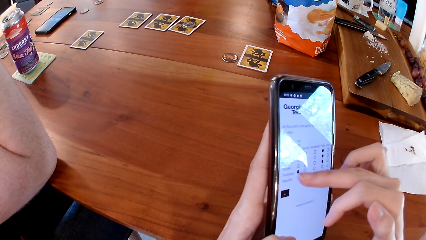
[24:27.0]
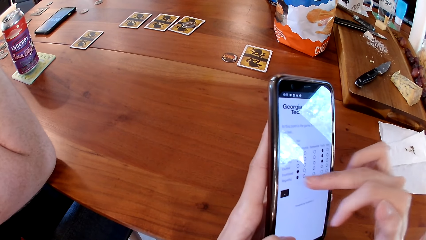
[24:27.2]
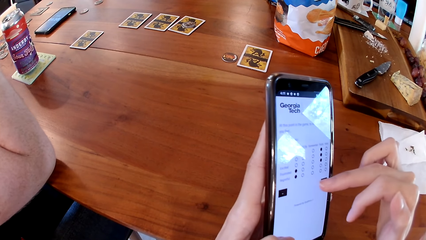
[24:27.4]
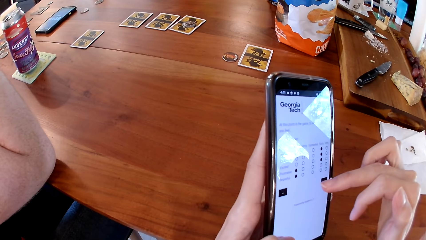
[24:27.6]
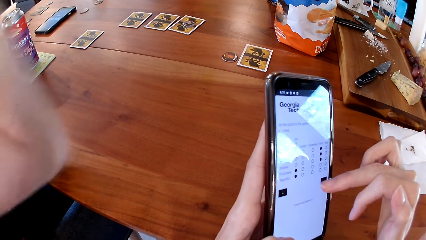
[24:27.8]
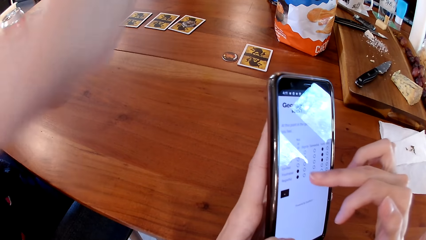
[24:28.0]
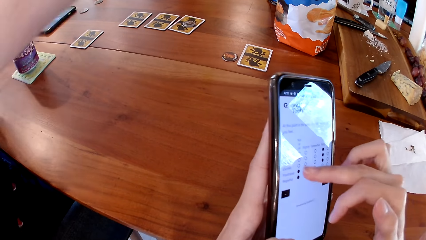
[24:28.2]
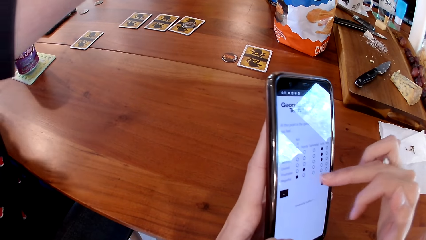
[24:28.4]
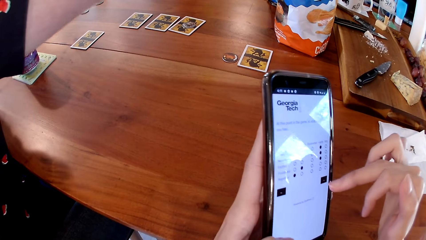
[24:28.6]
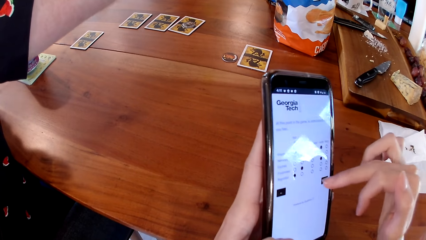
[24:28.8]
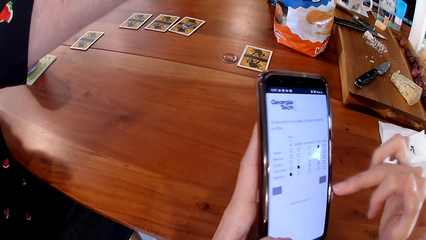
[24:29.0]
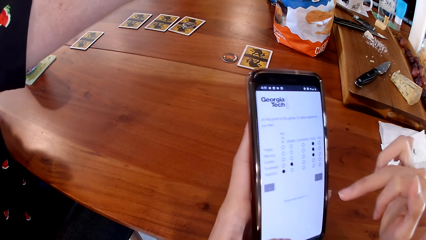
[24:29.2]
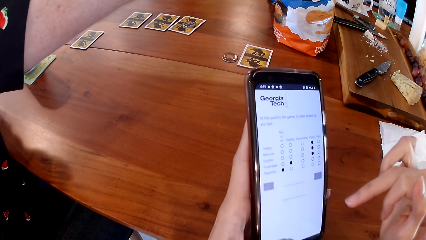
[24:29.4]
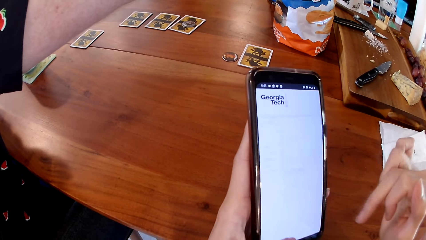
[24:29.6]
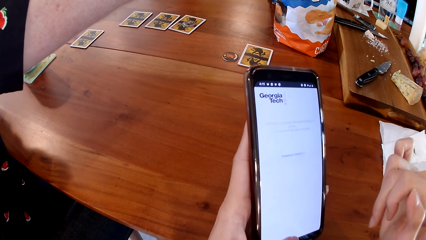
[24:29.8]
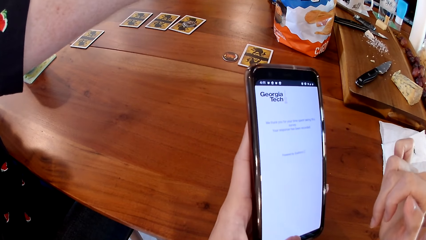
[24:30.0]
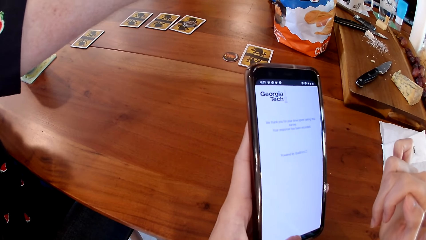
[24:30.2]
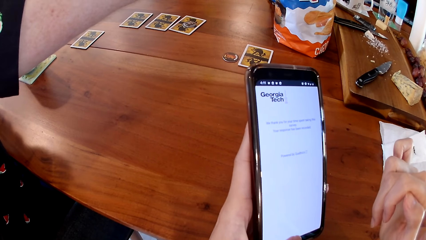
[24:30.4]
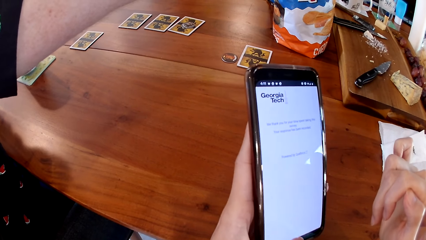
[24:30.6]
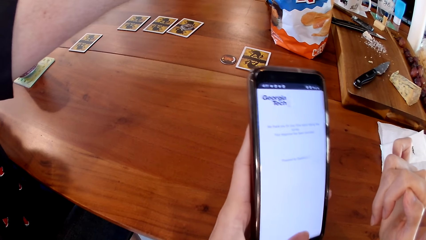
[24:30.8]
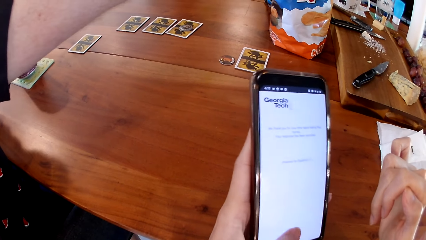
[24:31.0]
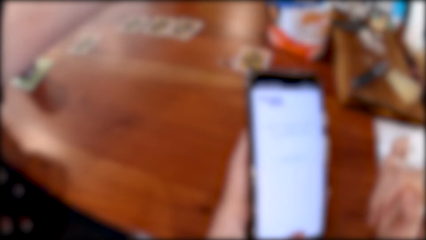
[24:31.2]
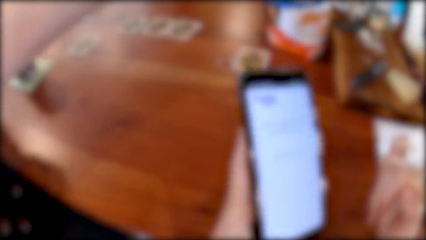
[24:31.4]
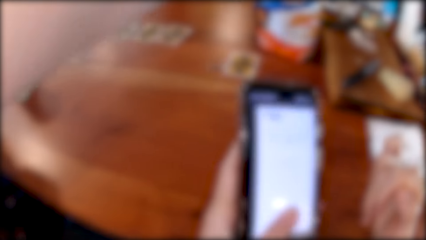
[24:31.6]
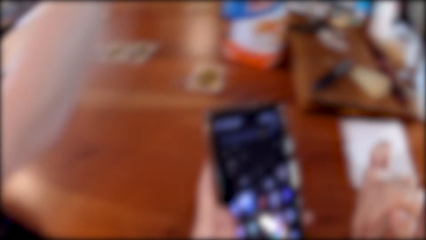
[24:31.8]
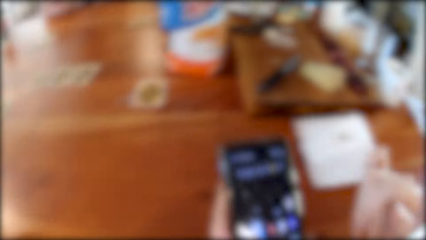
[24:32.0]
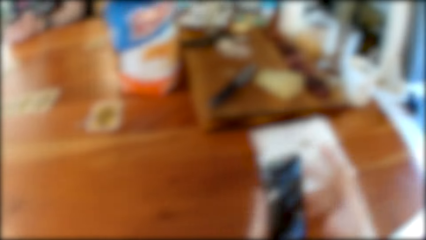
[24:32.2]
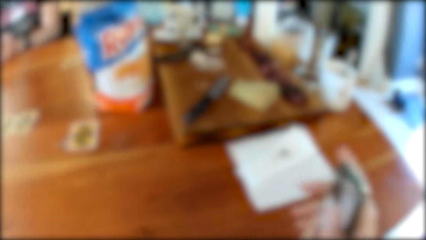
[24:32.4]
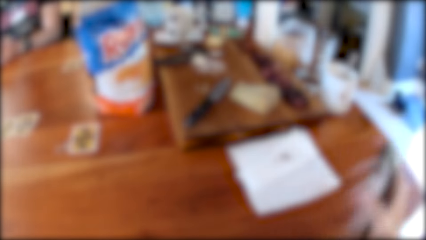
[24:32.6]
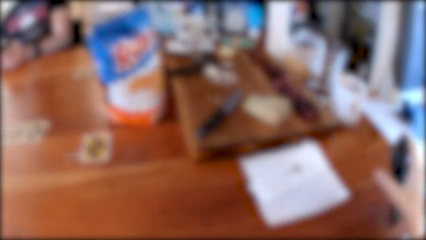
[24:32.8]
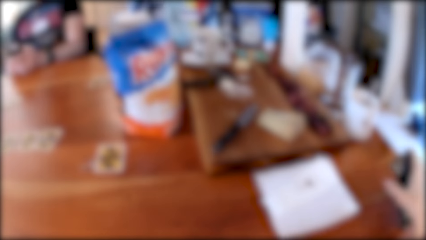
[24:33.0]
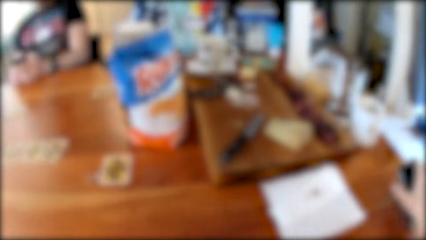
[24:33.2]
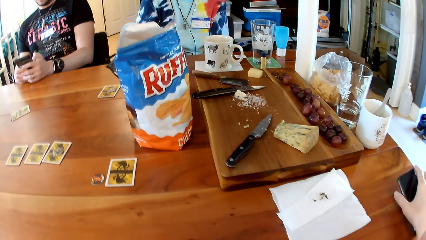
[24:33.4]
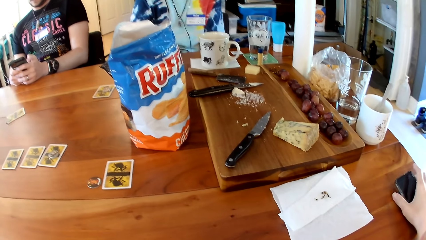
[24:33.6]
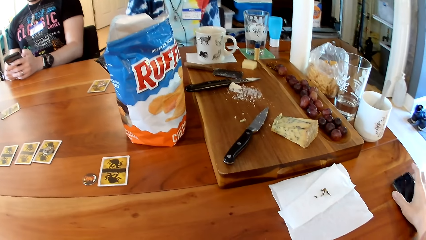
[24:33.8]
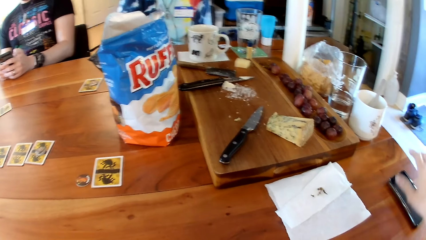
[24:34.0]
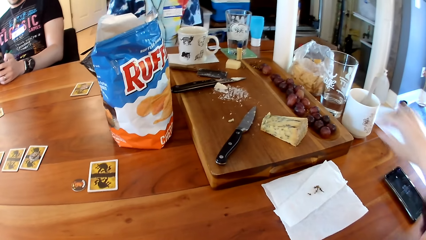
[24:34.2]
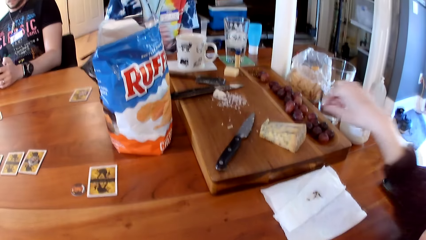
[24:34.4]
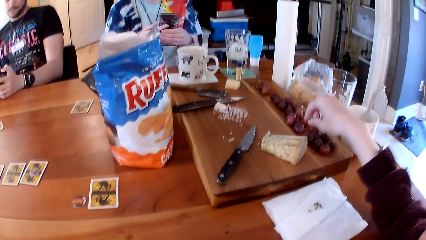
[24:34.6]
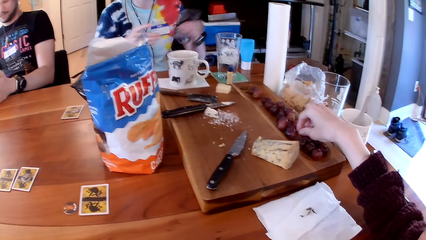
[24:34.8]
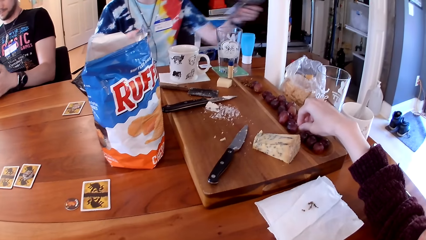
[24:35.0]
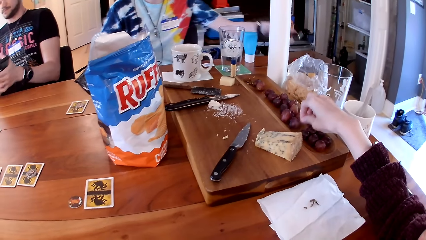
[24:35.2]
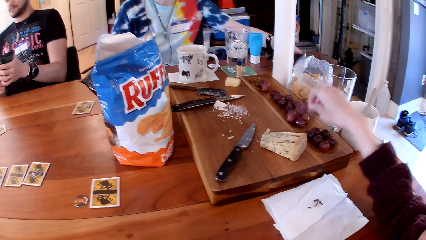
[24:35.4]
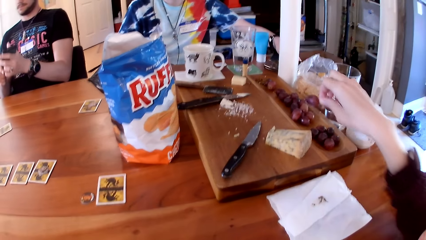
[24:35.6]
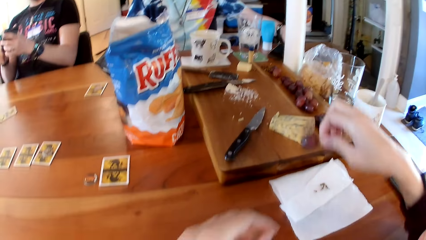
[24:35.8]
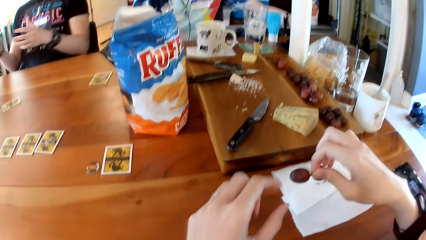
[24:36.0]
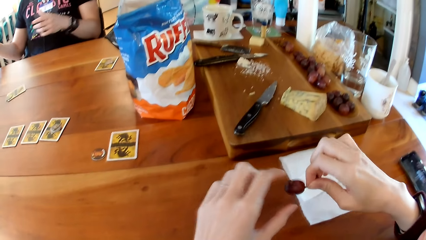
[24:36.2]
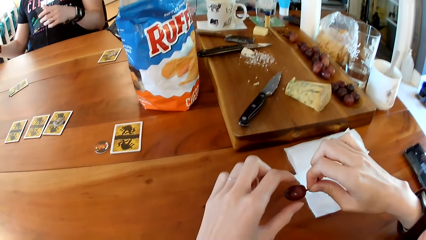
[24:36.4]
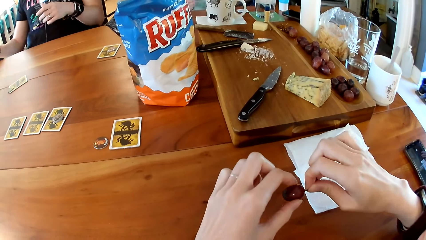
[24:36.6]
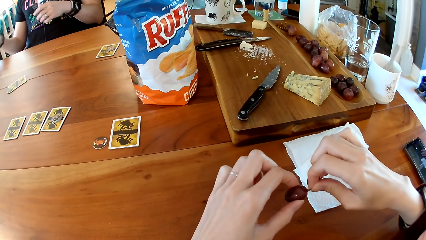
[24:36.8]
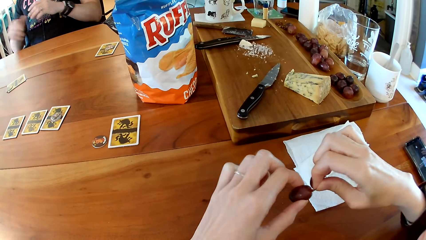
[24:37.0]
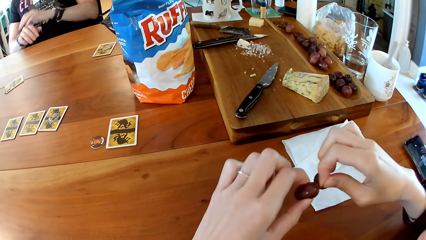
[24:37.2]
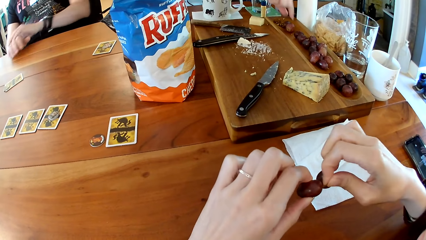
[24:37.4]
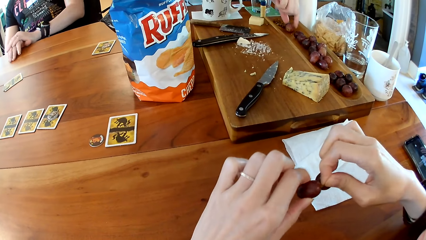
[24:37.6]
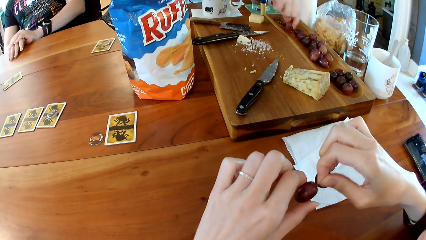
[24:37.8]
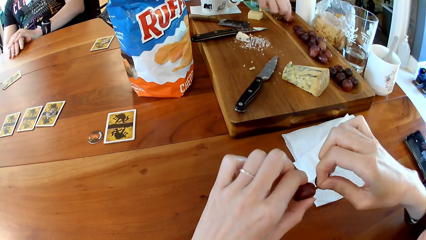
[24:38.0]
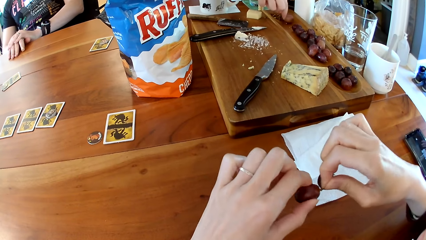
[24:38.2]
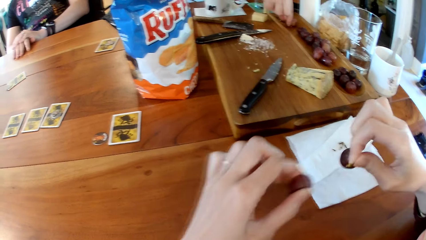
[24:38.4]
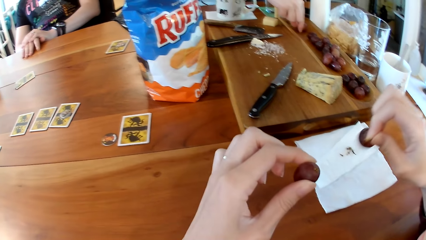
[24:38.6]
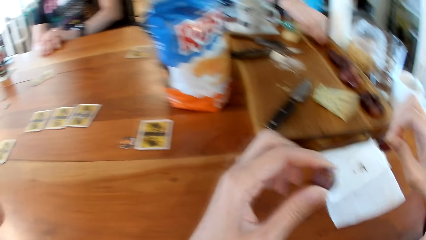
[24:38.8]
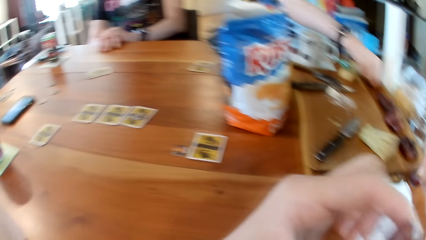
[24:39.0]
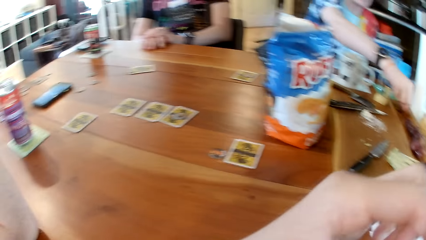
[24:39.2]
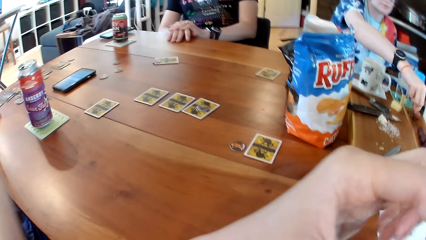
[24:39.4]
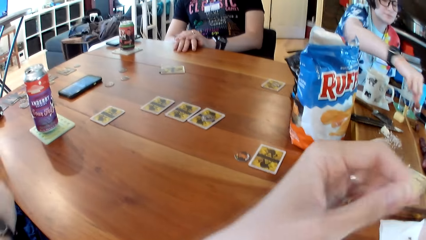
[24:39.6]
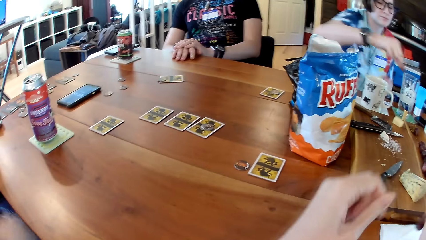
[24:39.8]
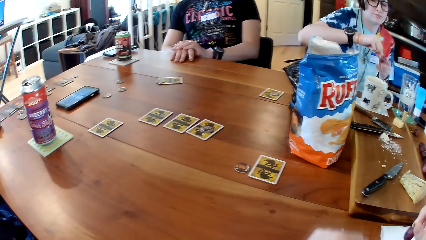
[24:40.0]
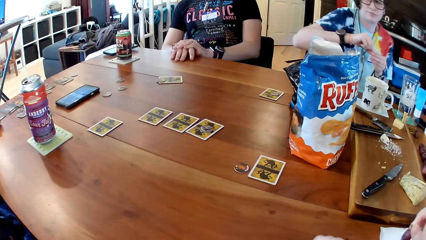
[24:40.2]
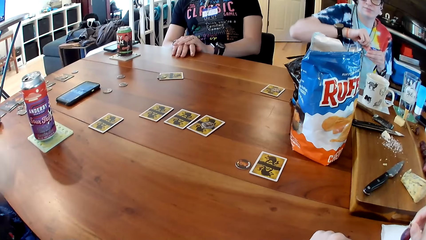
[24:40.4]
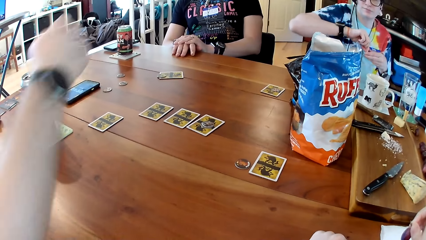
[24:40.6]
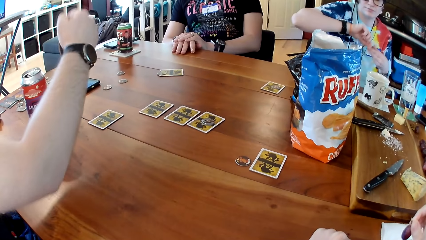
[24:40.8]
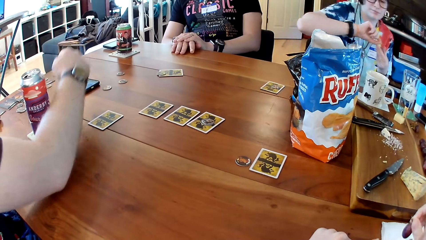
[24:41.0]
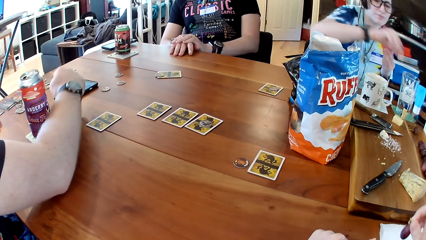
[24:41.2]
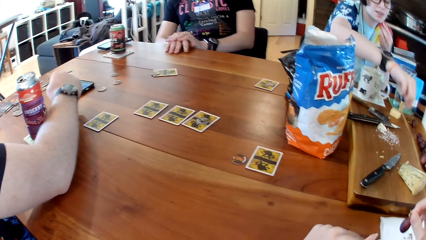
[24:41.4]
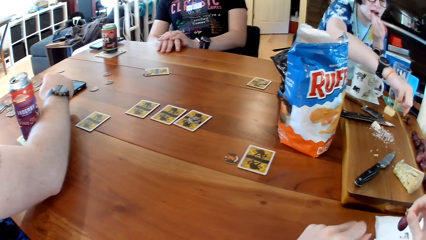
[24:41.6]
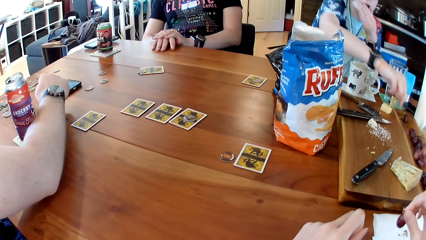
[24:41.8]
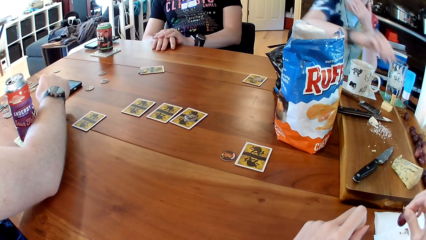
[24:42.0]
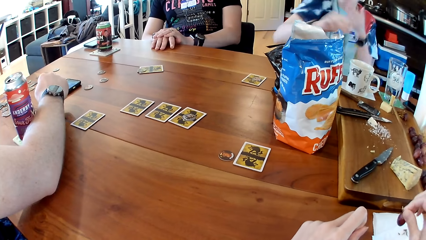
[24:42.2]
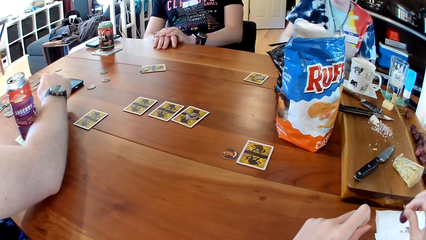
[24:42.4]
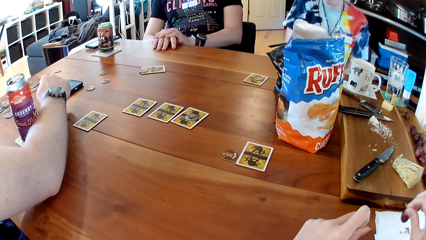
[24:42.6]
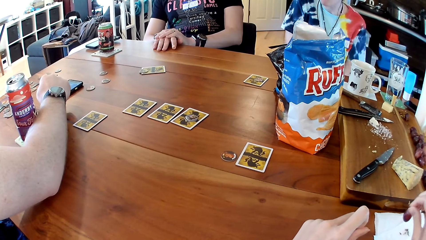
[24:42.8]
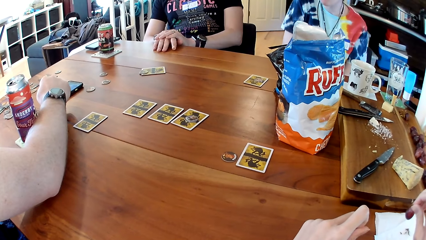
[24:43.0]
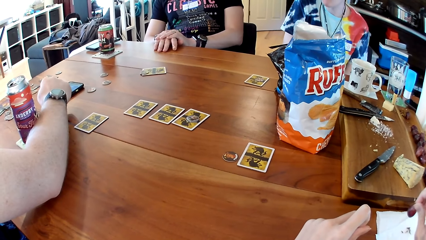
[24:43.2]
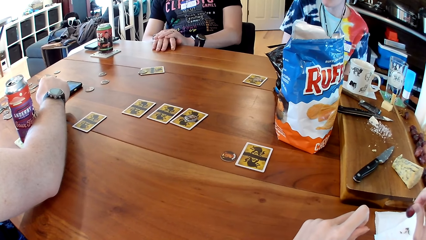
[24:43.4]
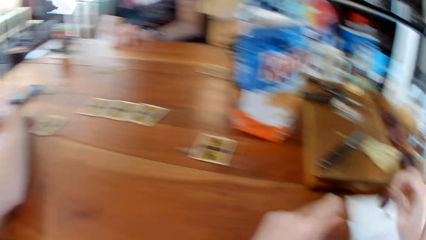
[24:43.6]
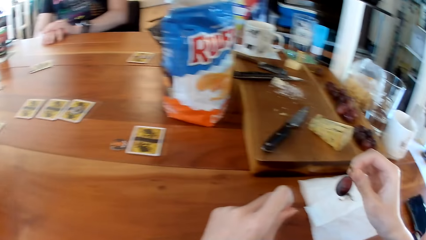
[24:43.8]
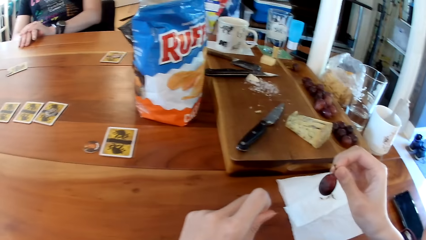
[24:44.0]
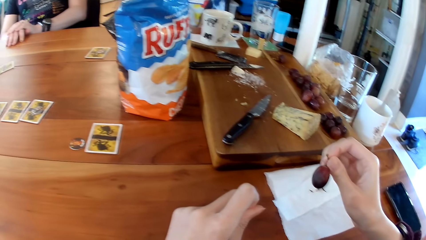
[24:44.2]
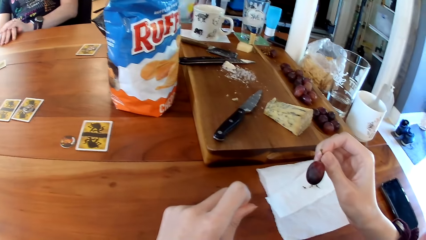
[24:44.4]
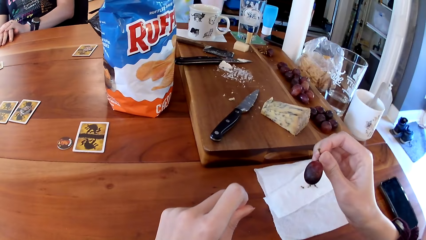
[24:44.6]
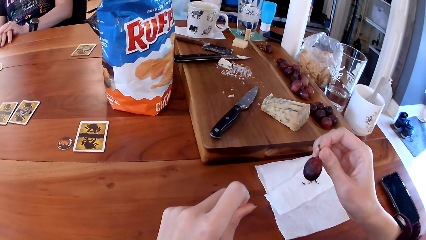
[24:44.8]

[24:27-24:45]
The camera wearer passes the phone in her left hand to her right hand. She drops the phone on the table with her right hand. She picks some grapes from a tray with her right hand. A woman drops a phone on the table with her left hand. The camera wearer cuts a grape from her right hand with her left hand. The woman turns a grape on the tray with her right hand. She picks up the grape from the tray with her right hand. The camera wearer puts the grape in her left hand into her mouth. The woman passes the grape in her right hand to her left hand, and pulls out the stalk from the grape with her right hand. The man lifts his right hand. The man operates the phone on the table with his right hand. The woman drops the stalk on the tray with her right hand. She puts the grape in her mouth with her left hand.
